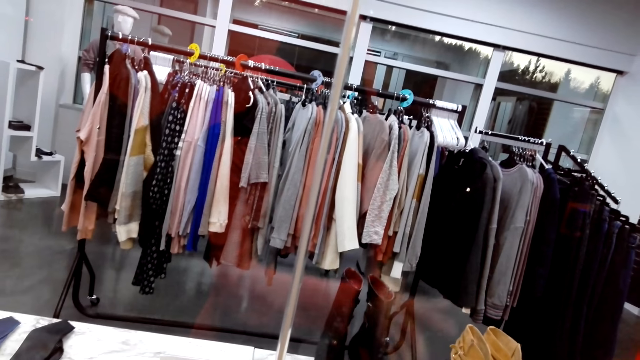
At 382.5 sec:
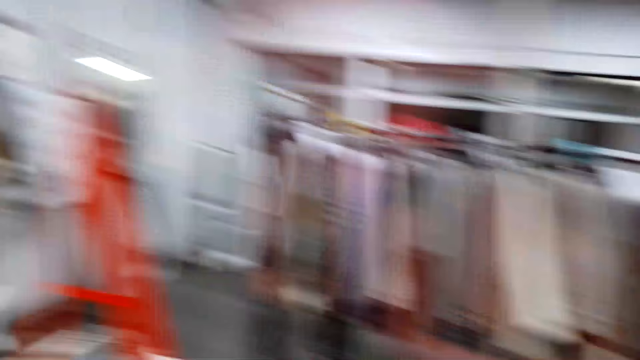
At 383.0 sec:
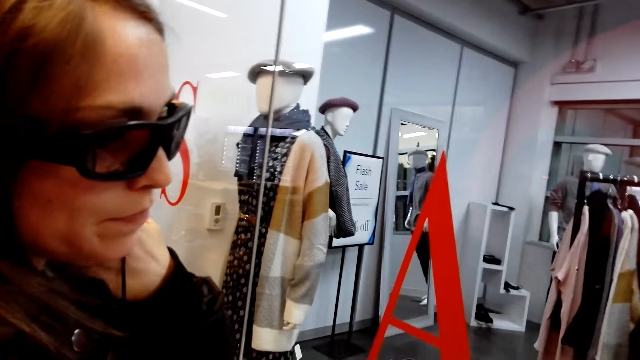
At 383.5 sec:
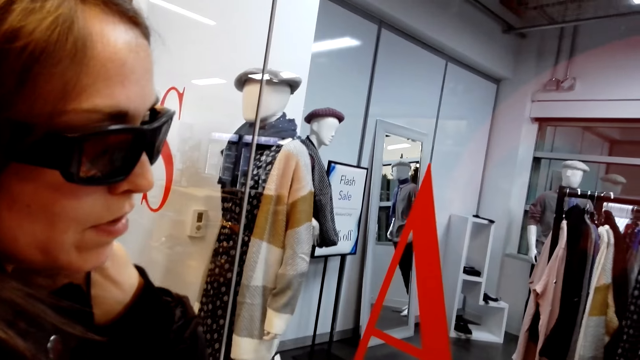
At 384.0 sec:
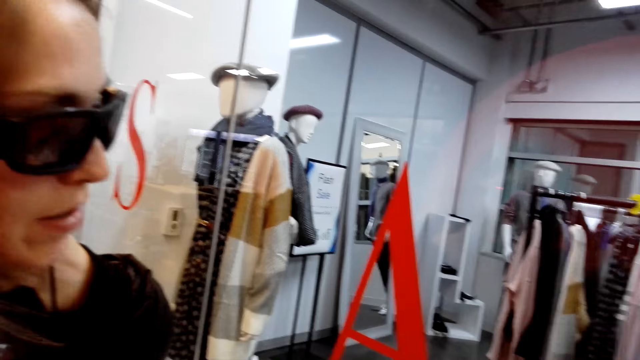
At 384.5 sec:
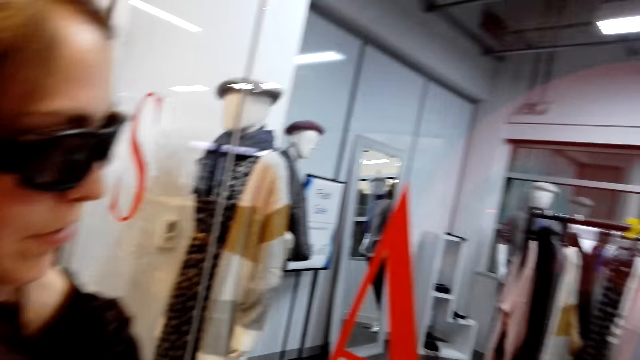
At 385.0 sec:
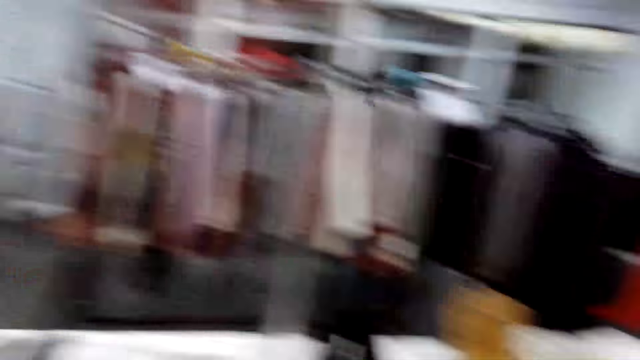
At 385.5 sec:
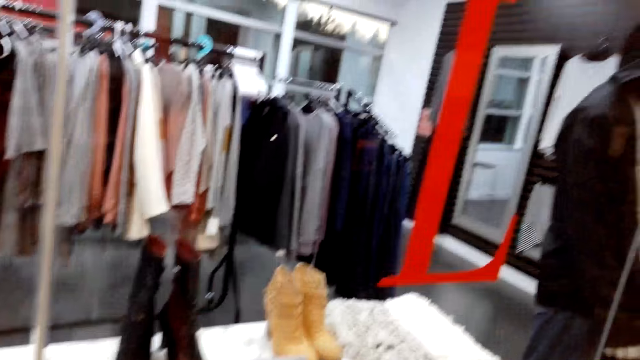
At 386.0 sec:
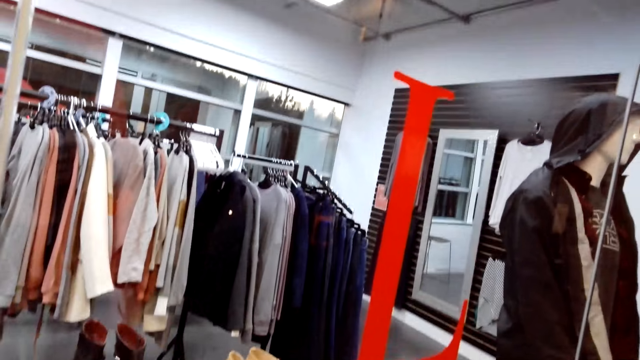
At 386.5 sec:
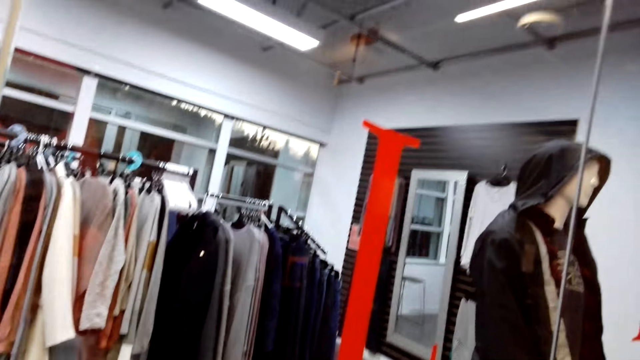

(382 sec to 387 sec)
The camera wearer converses with a woman. They look around.

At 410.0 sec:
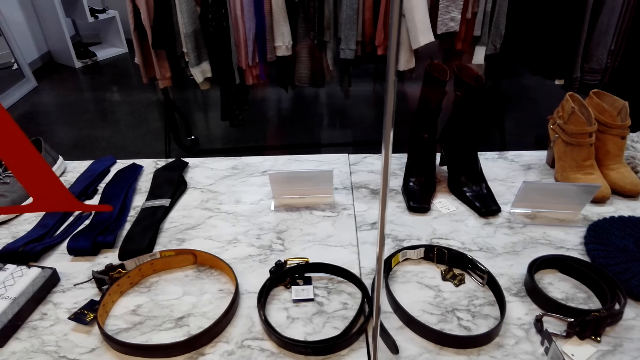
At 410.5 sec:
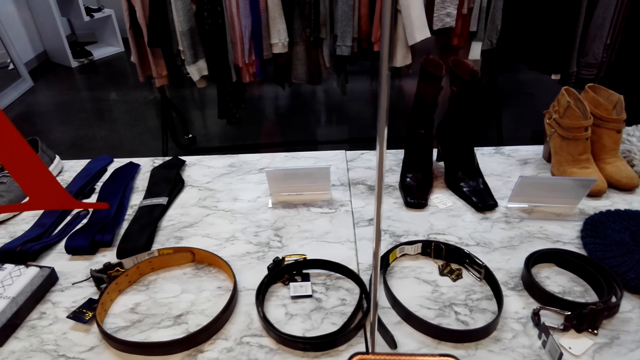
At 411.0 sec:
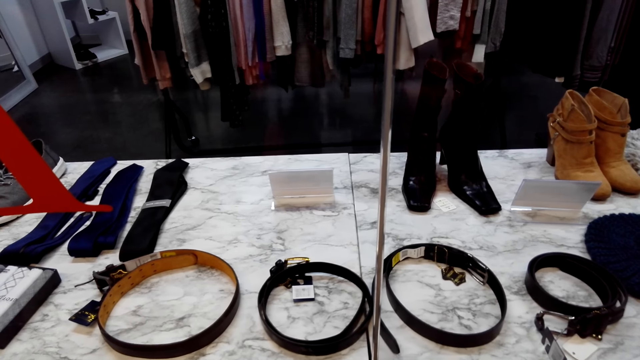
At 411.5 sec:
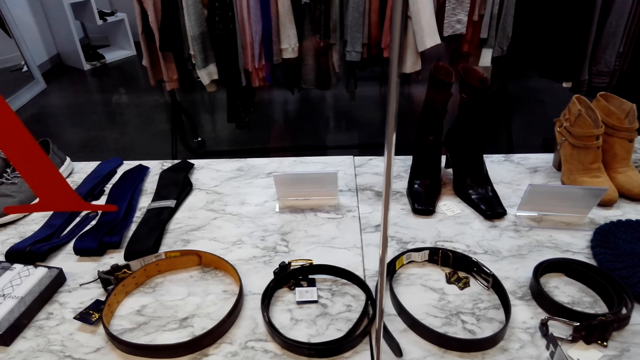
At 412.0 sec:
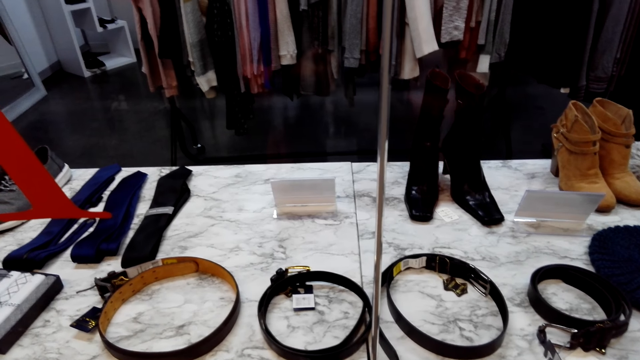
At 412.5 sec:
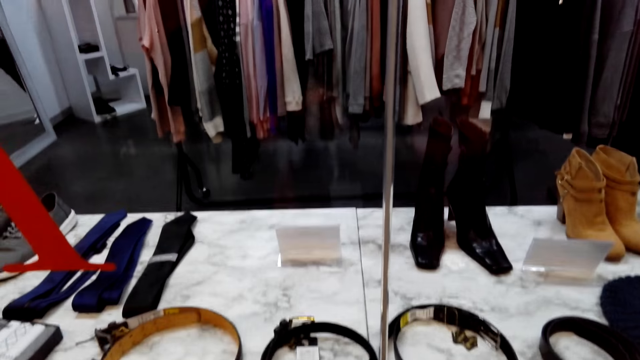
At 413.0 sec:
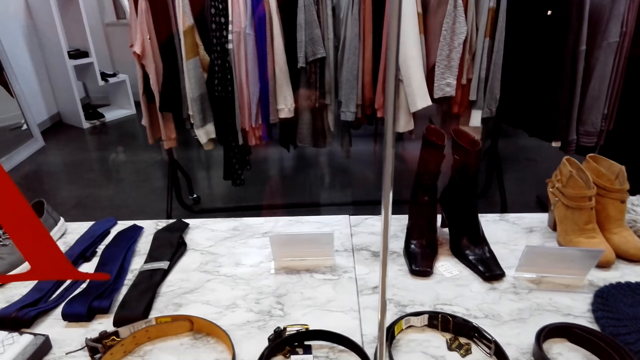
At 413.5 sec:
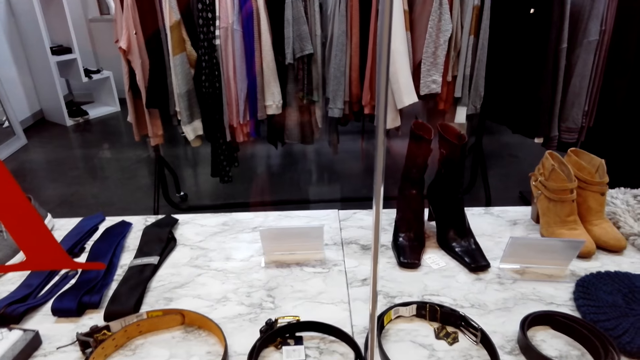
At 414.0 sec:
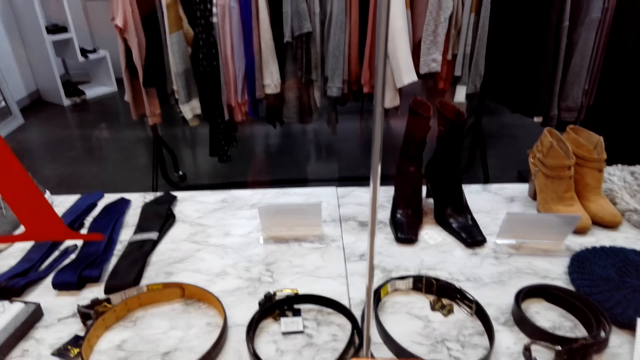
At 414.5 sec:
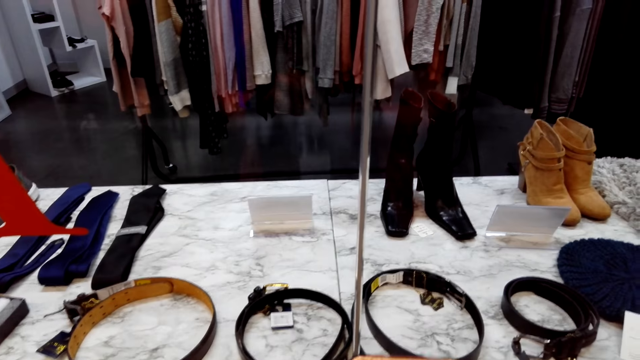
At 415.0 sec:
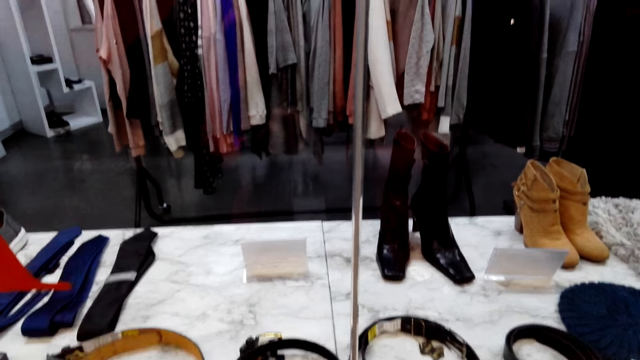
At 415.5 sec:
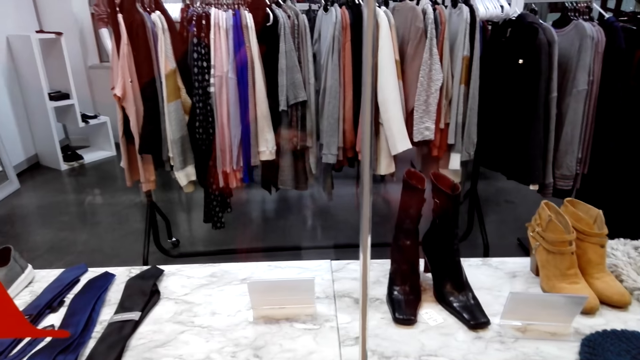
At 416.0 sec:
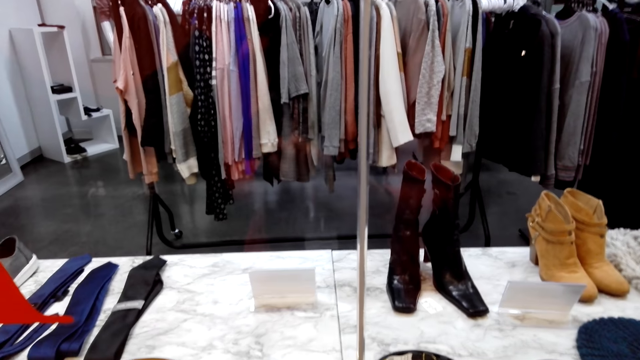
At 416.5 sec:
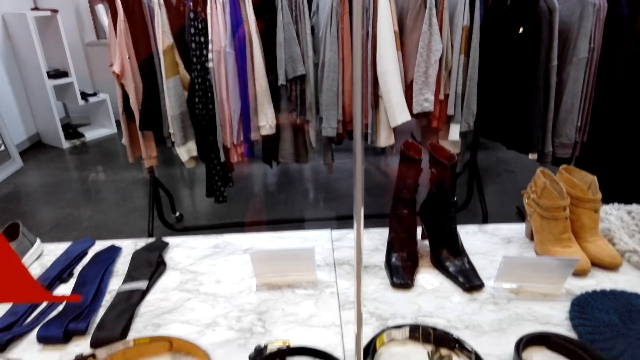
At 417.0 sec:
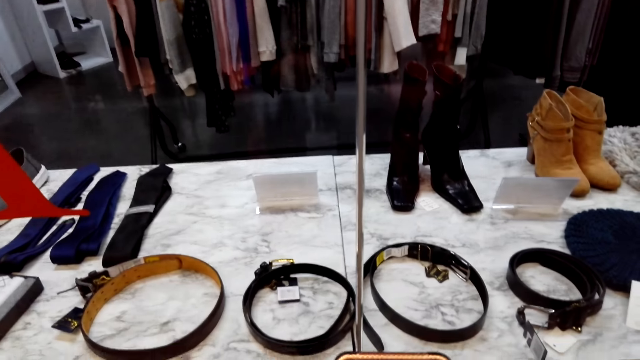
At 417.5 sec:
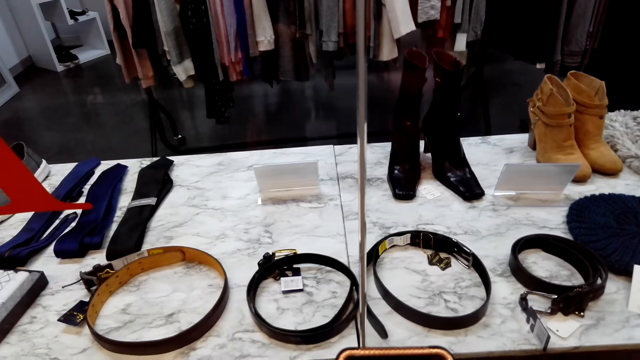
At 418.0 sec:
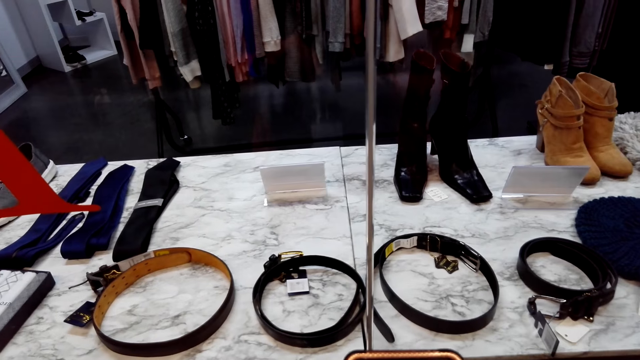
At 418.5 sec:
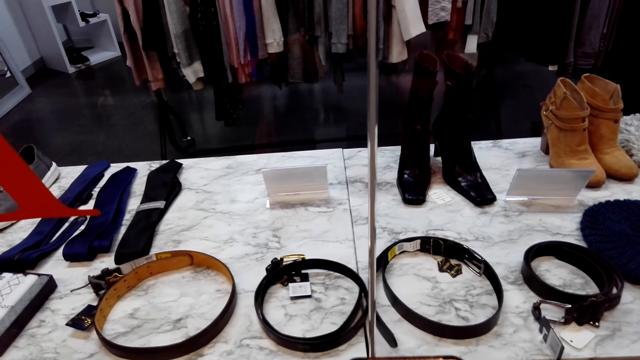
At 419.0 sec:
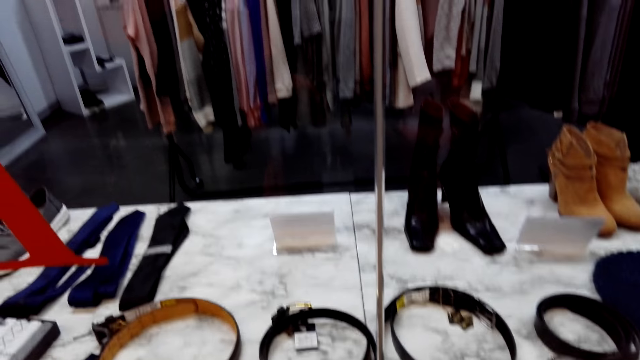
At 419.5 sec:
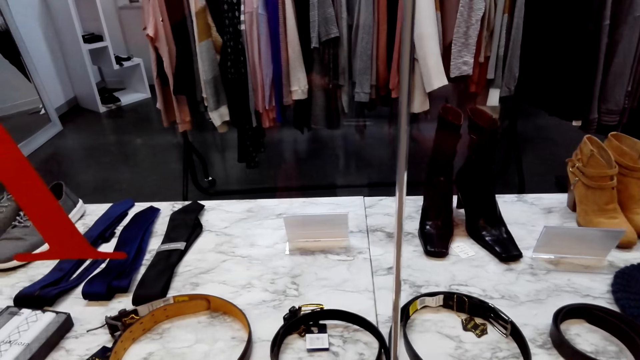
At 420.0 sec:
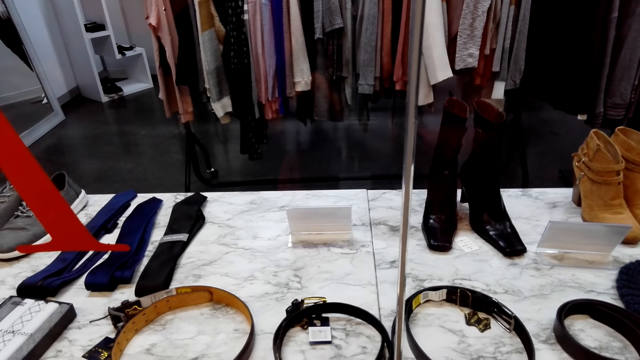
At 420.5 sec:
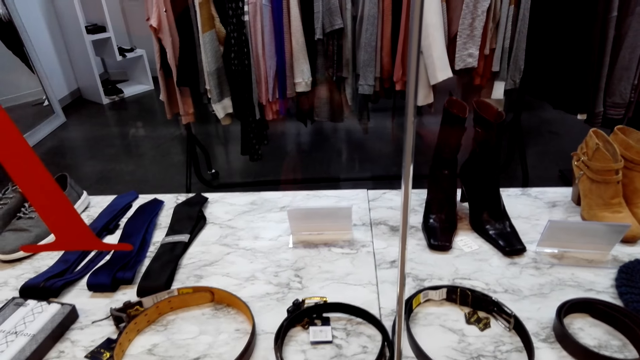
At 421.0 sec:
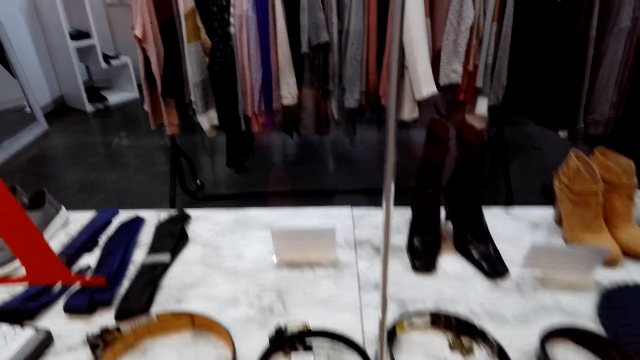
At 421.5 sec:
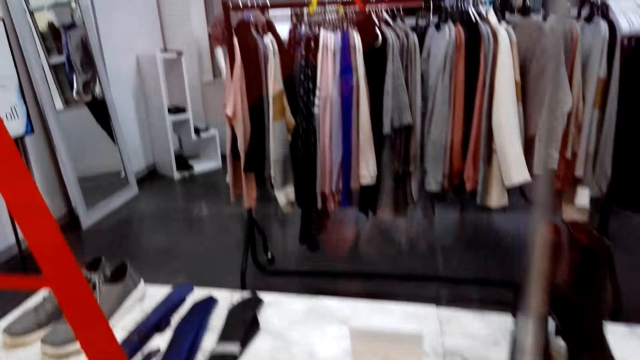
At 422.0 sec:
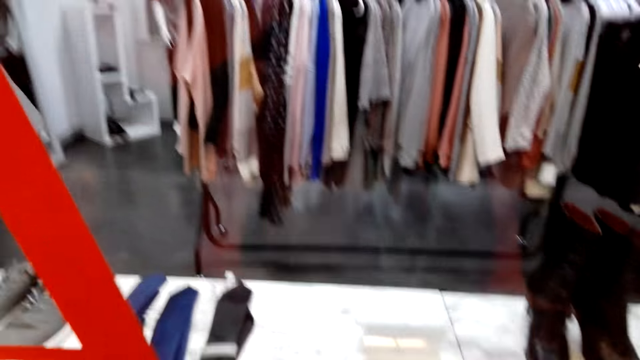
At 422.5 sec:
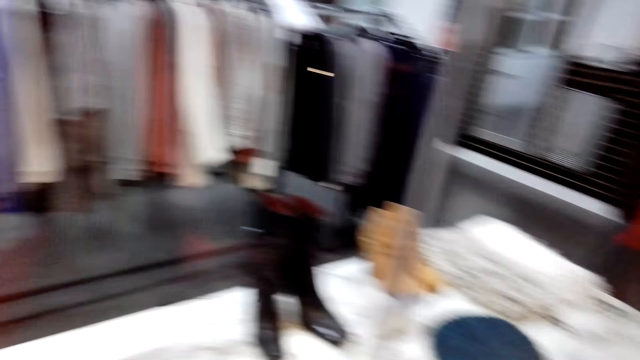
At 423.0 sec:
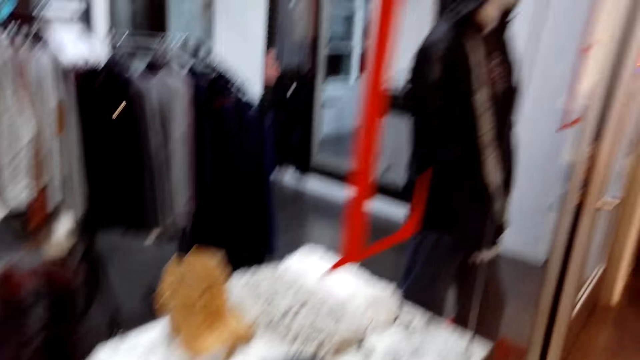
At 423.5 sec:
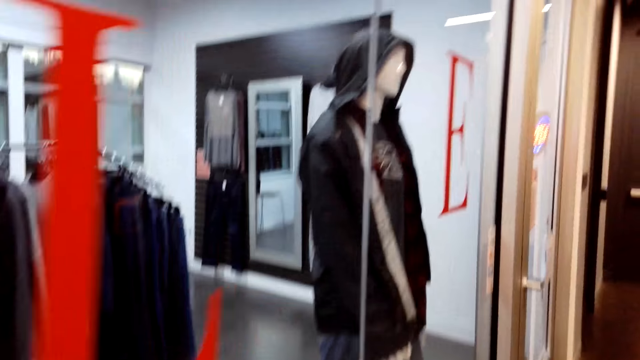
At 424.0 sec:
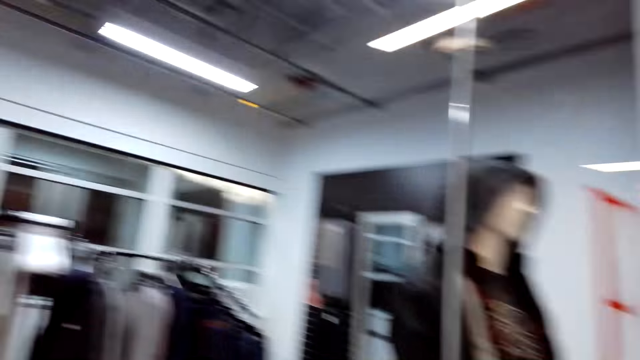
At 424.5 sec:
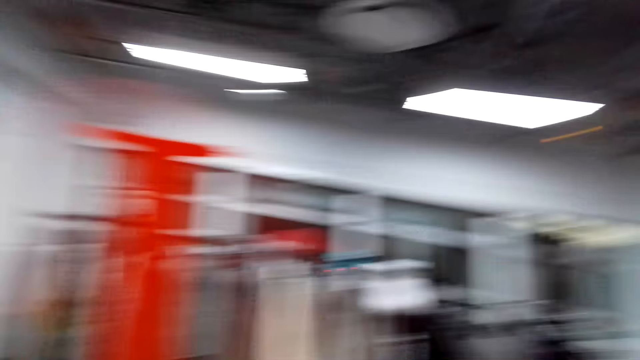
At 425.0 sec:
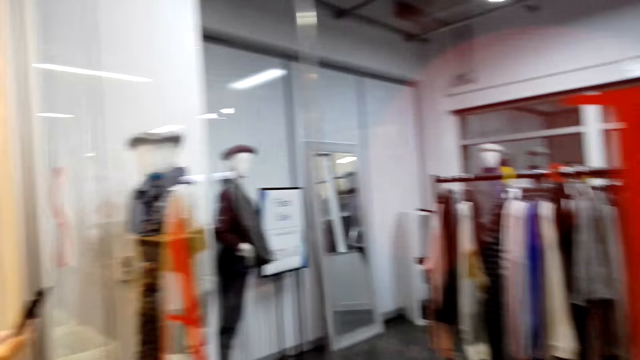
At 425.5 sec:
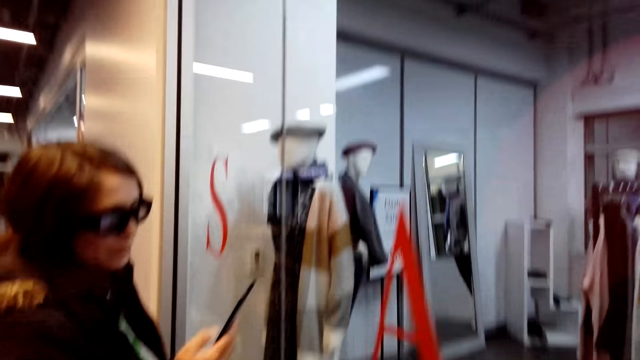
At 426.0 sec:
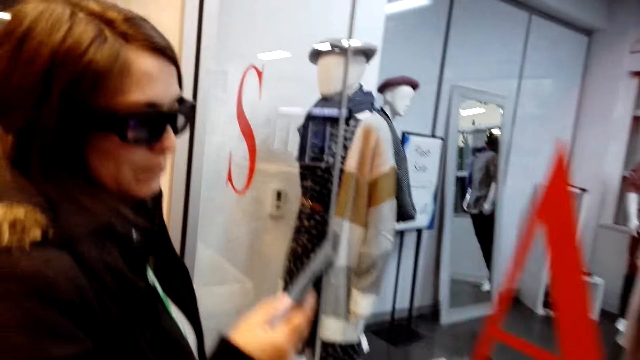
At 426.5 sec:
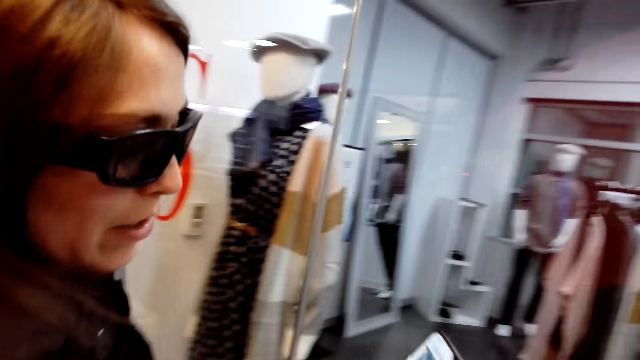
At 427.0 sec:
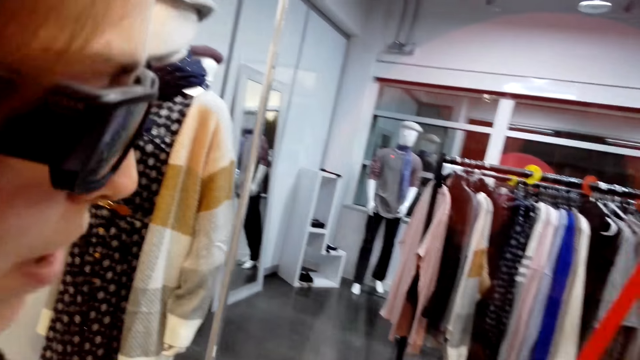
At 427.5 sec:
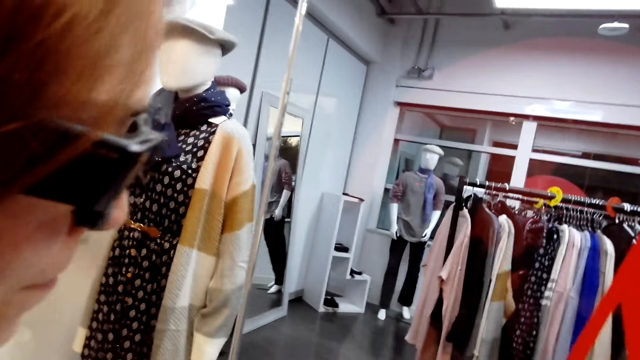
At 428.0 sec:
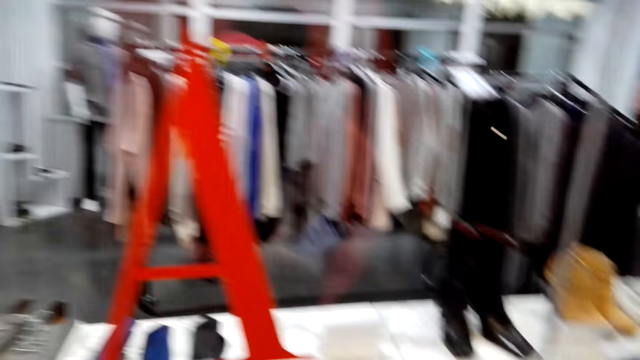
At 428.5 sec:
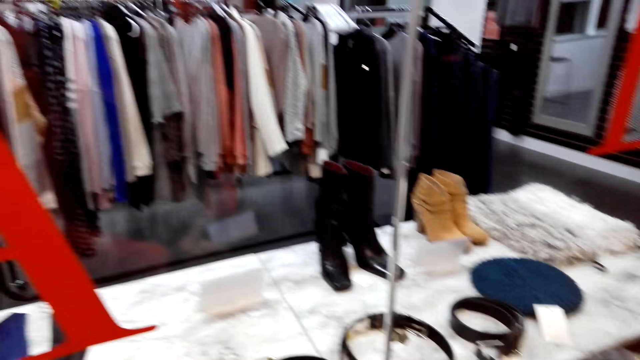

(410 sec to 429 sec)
The camera wearer talks to a lady and looks at the belts. They talk to the lady and look around. The lady scrolls the phone.
